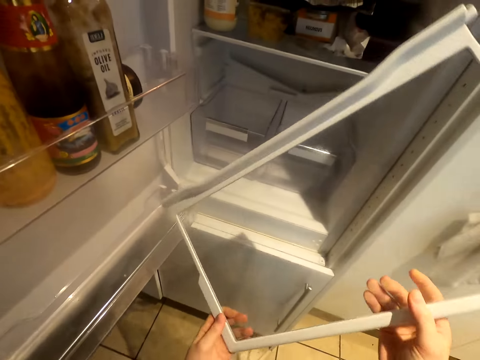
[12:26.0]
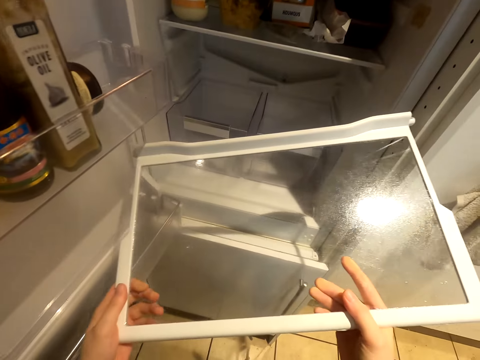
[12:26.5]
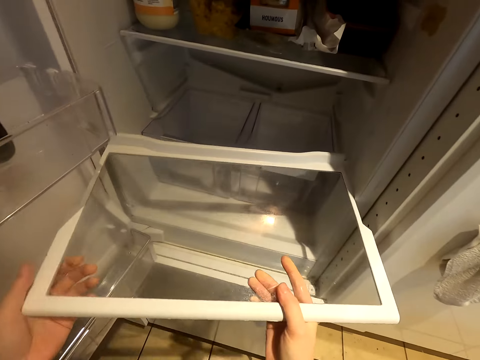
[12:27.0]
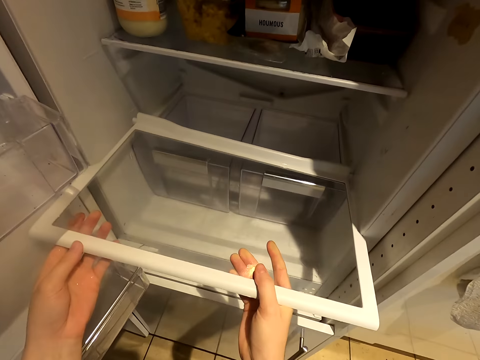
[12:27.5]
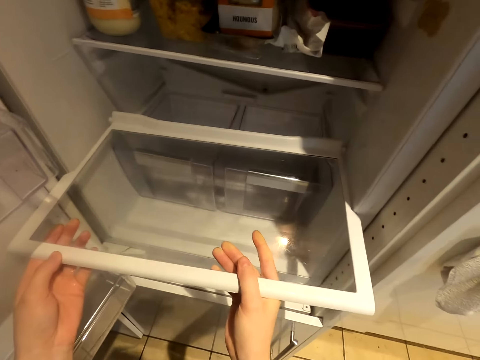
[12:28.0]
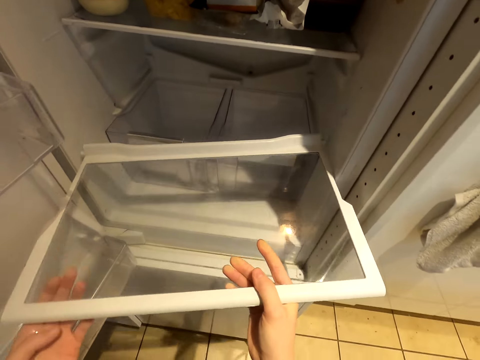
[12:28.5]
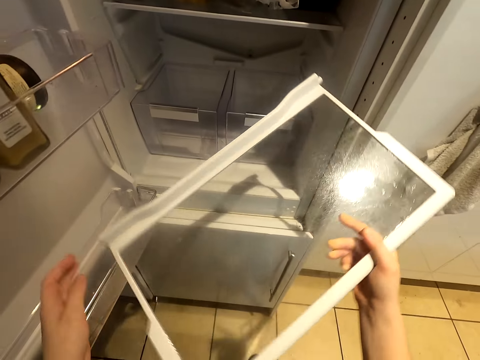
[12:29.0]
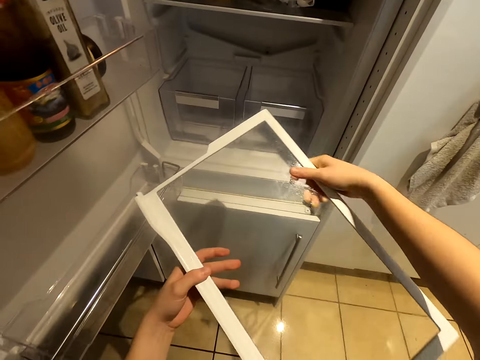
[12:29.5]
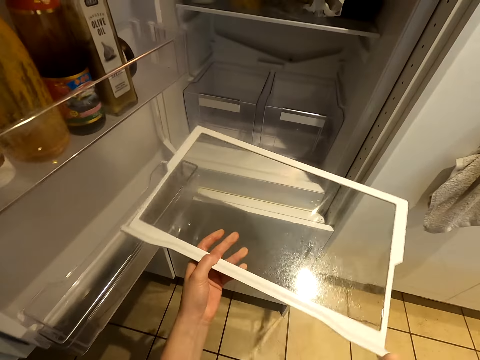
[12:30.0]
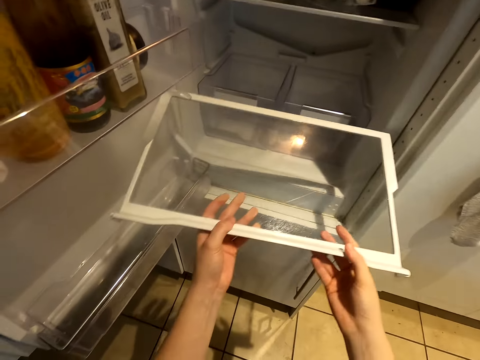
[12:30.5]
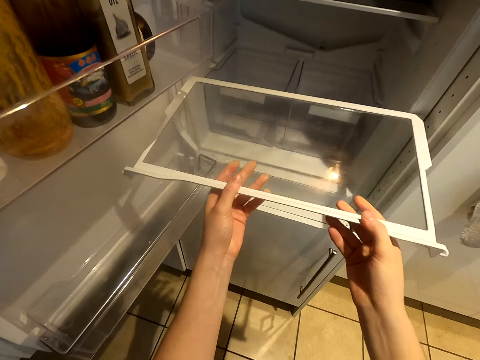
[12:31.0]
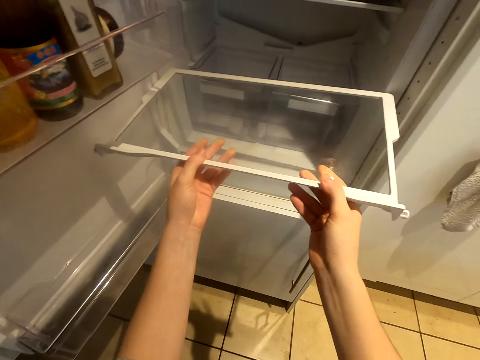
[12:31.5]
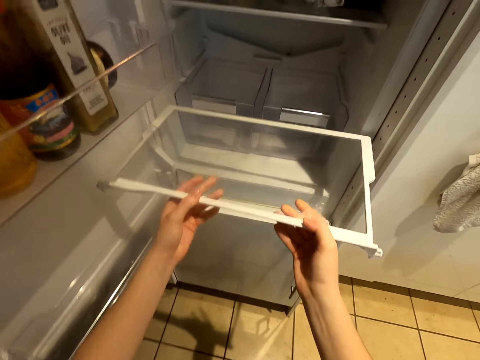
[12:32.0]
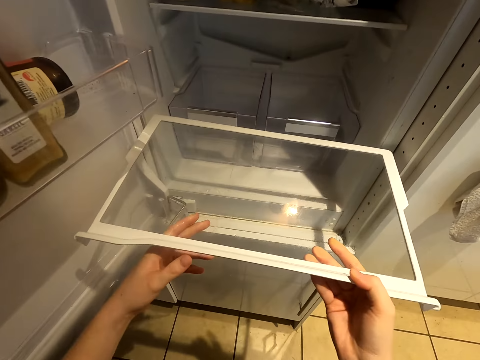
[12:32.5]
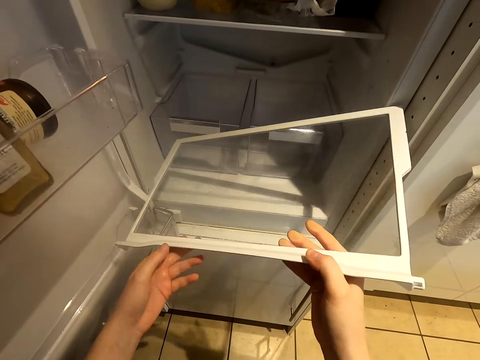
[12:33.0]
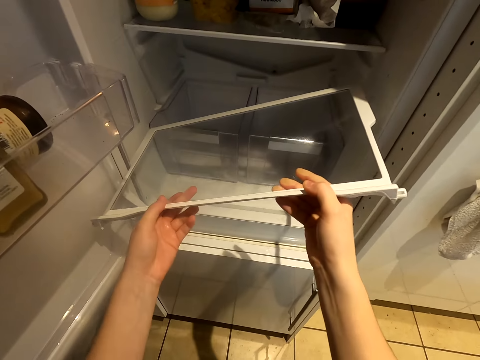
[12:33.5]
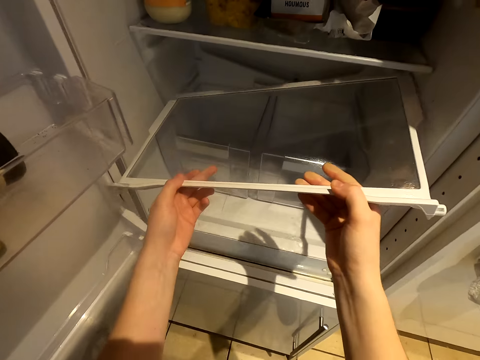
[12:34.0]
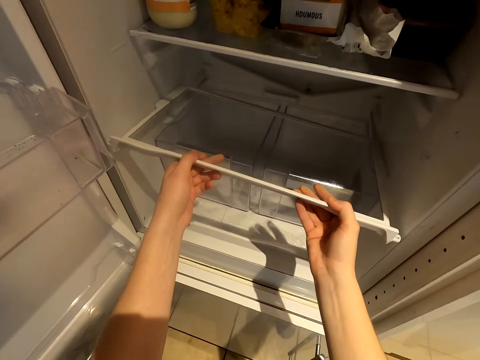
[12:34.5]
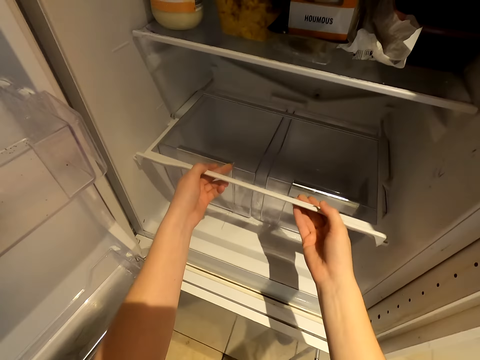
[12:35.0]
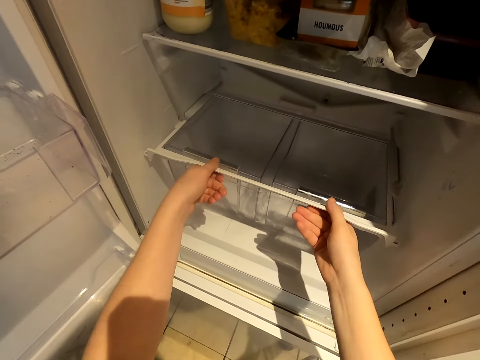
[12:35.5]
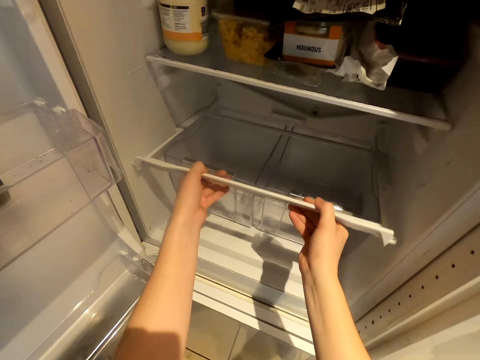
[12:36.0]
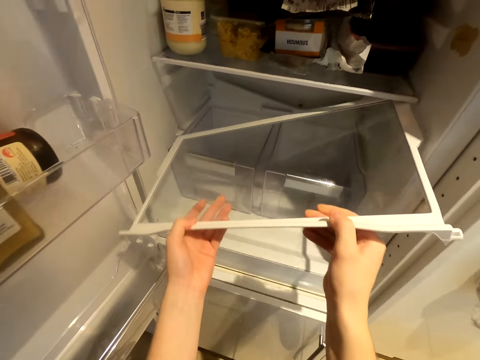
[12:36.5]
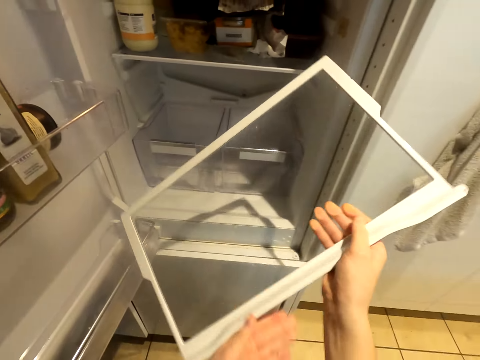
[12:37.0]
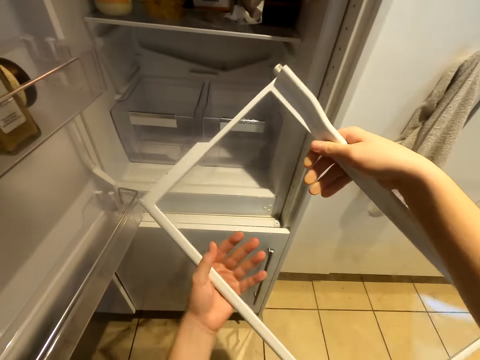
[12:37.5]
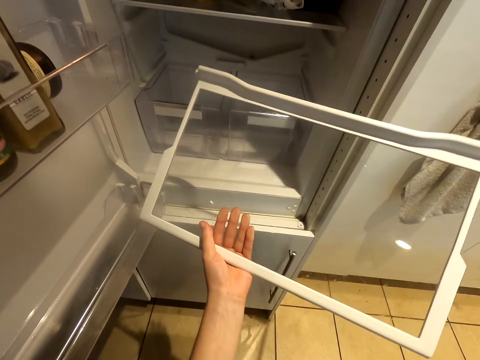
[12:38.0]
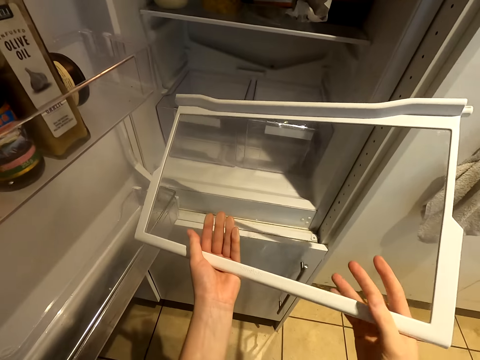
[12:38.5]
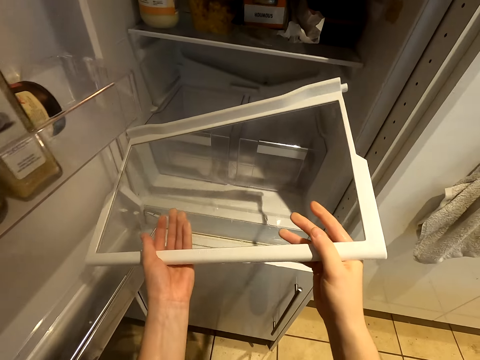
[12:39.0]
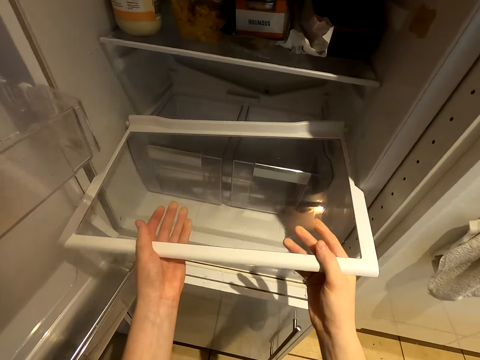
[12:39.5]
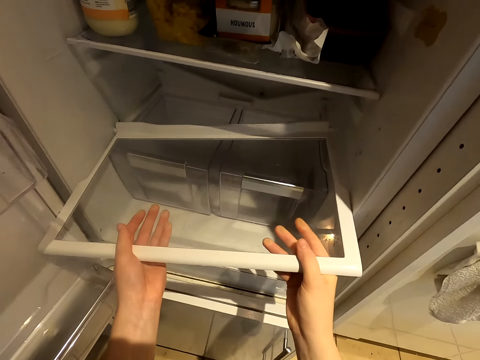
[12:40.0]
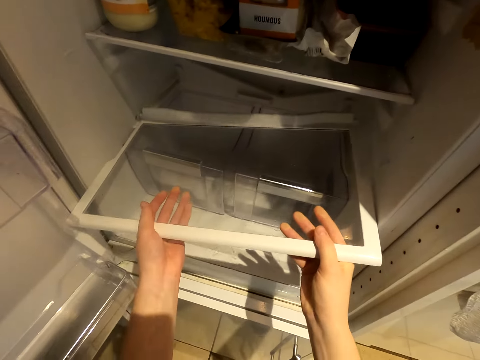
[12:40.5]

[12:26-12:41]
The camera wearer puts the shelf or glass cover in the fridge. They turn the shelf. They put the shelf in the fridge. They remove the glass cover and rotate the glass cover.

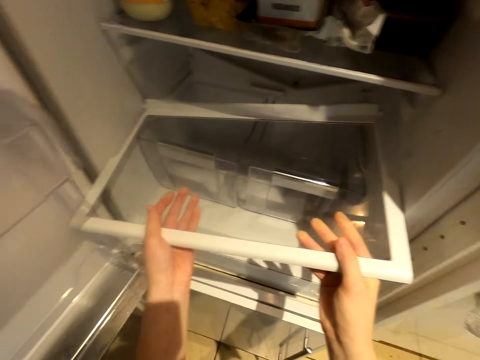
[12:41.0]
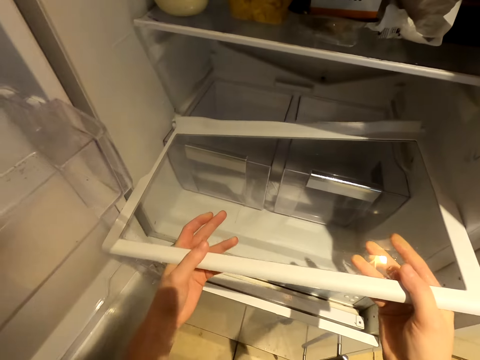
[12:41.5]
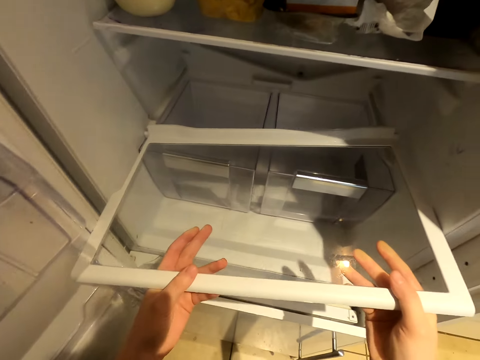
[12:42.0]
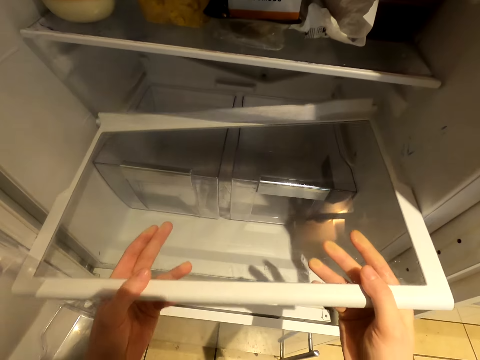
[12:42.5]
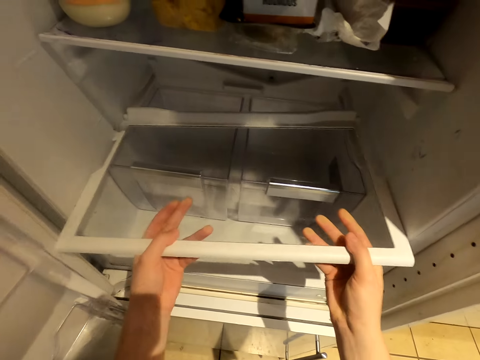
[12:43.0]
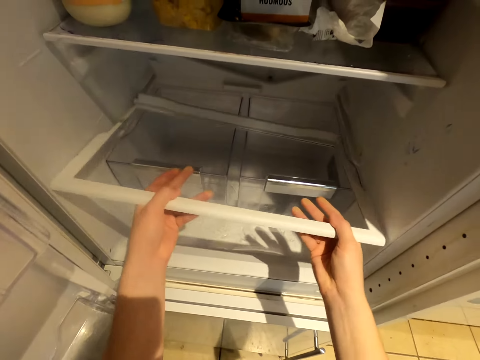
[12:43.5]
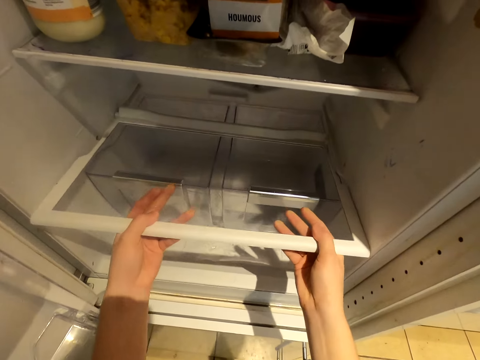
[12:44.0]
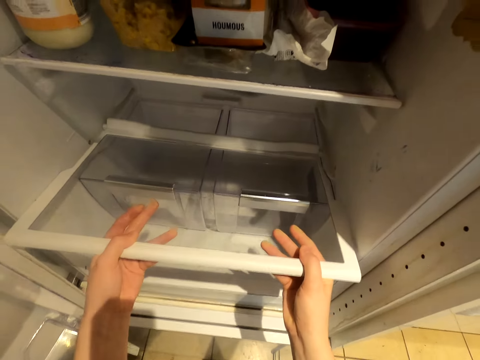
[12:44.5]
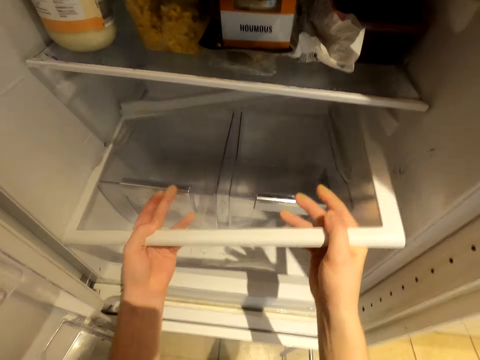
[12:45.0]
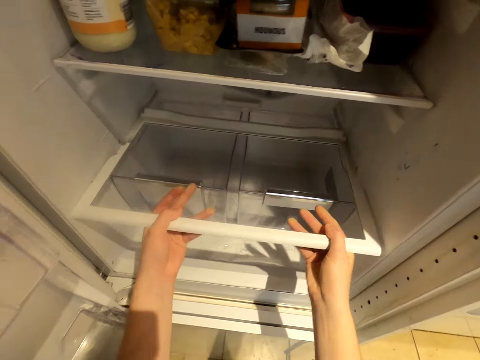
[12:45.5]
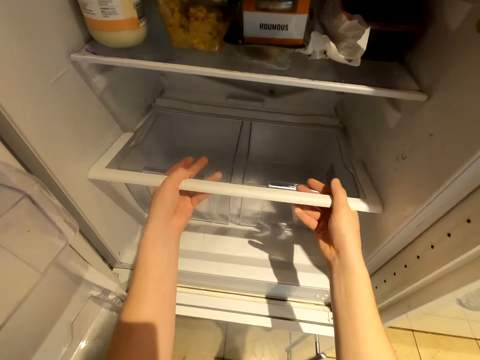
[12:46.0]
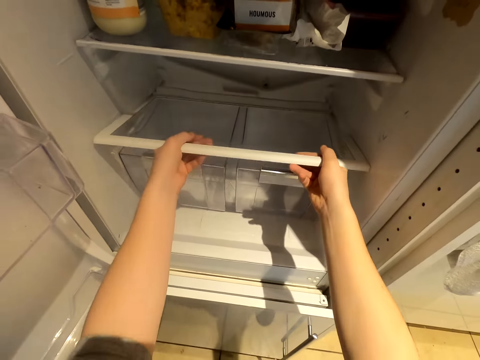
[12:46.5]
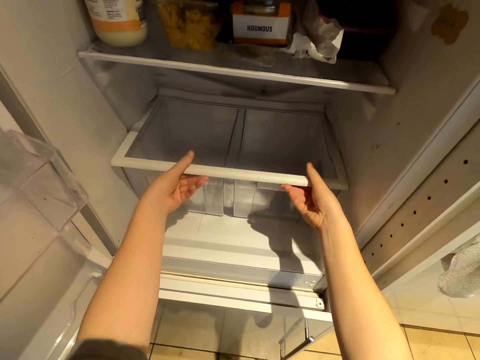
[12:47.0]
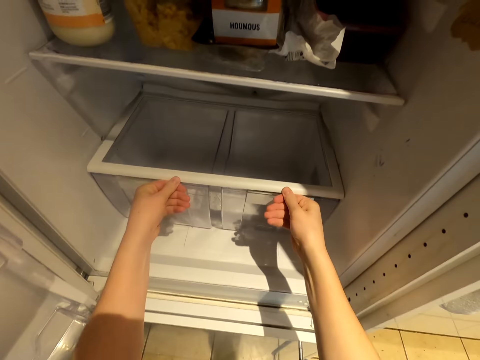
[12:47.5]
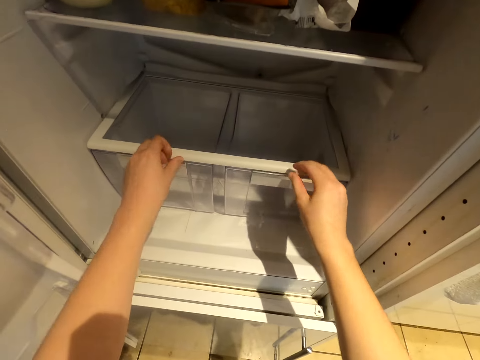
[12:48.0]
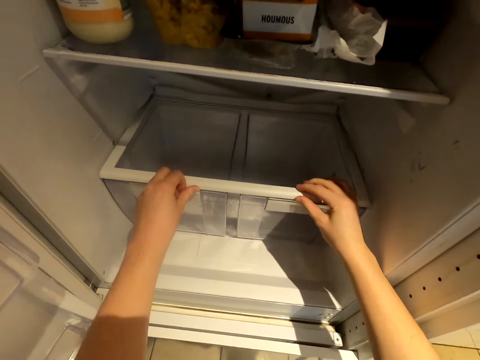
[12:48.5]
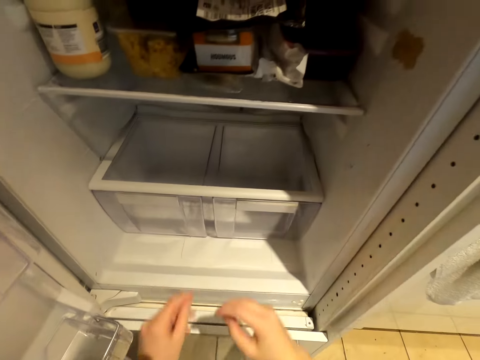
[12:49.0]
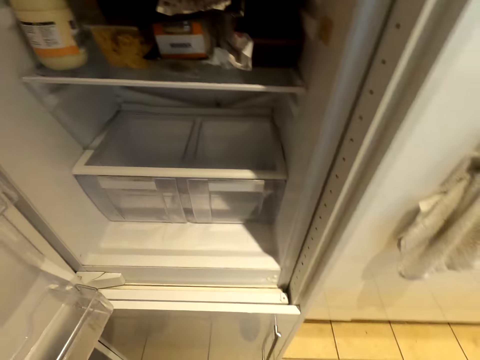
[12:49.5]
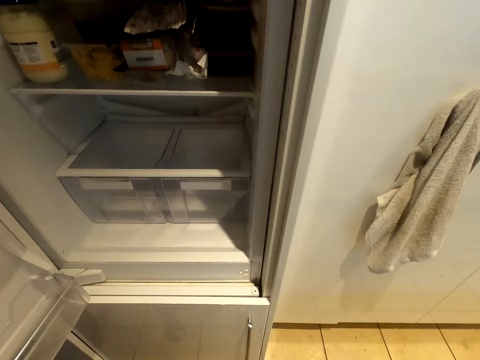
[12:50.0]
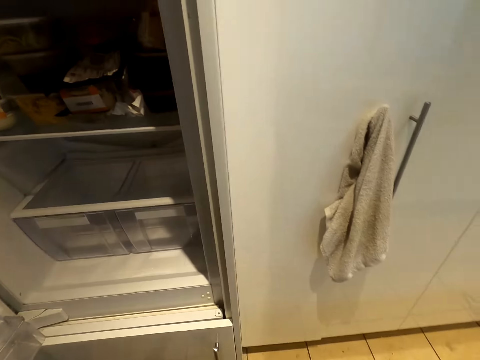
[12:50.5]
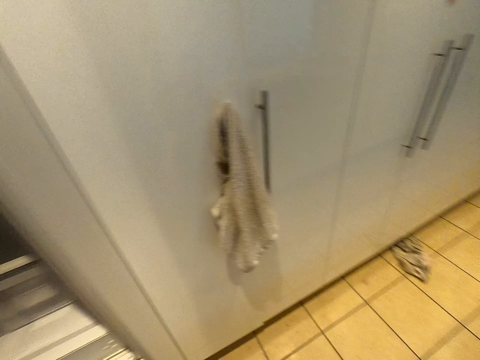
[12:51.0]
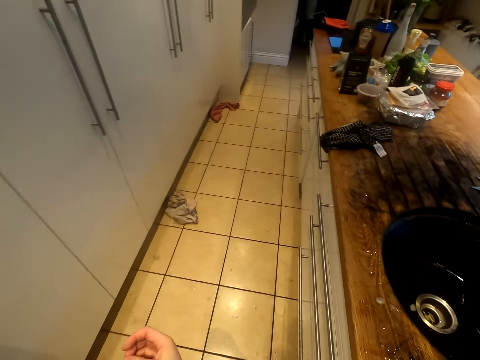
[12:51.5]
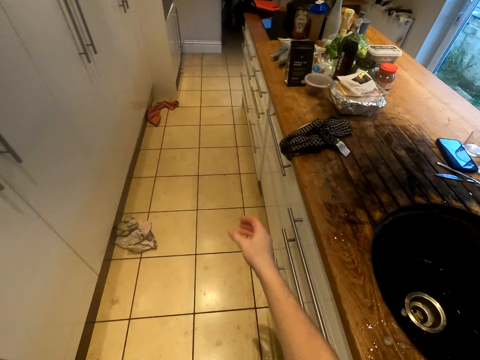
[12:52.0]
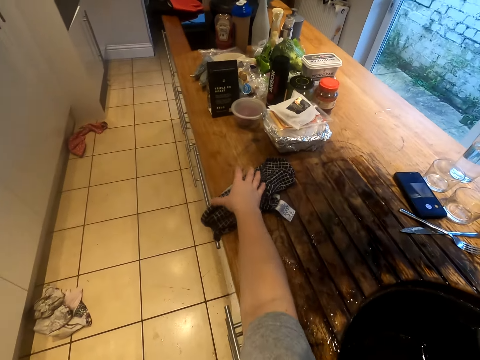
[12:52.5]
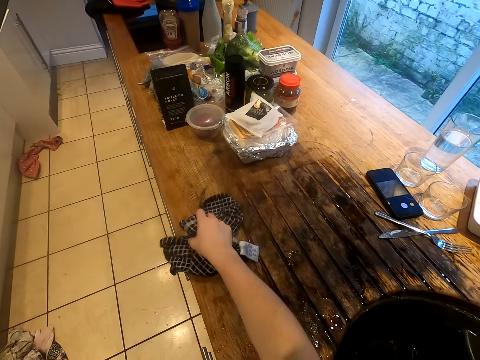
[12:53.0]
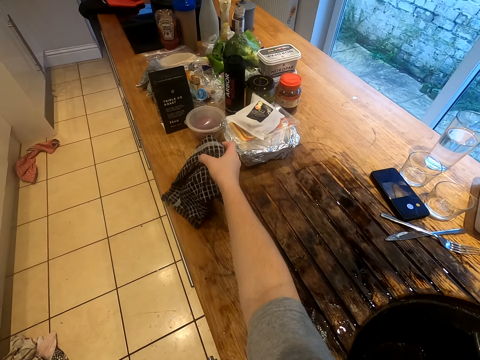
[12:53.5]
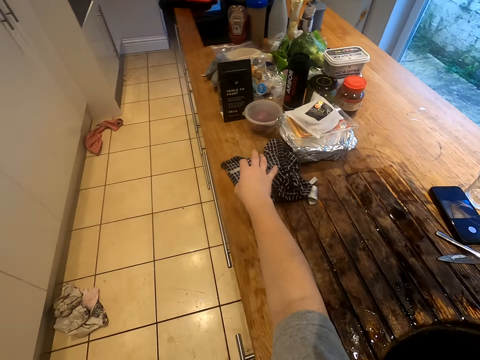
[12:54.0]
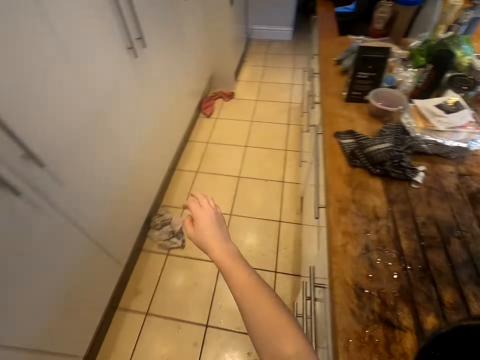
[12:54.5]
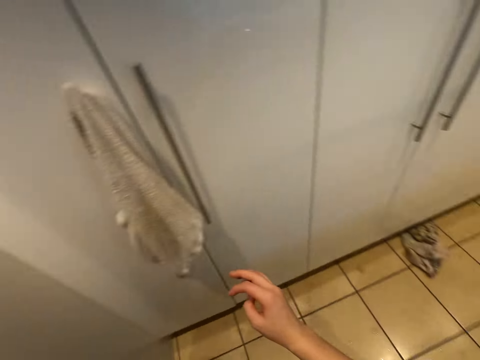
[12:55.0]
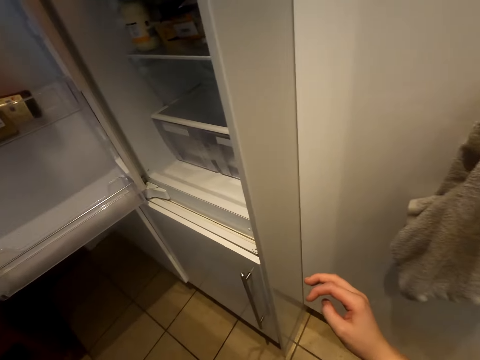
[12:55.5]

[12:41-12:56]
The camera wearer puts the shelf in the fridge. They take the kitchen towel and put down the kitchen towel.
